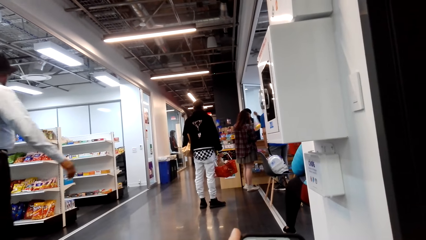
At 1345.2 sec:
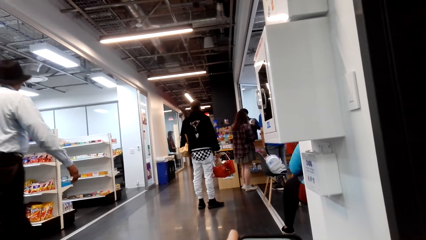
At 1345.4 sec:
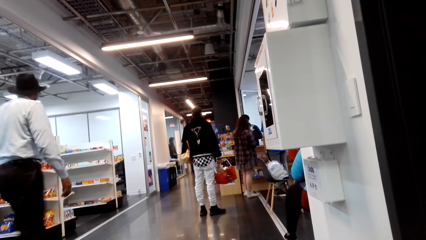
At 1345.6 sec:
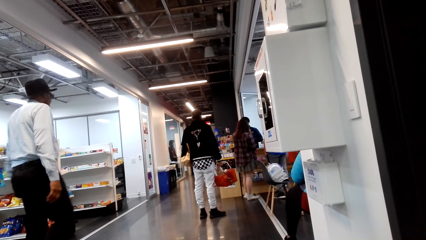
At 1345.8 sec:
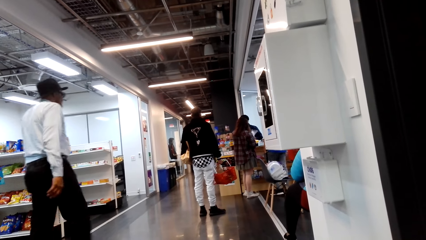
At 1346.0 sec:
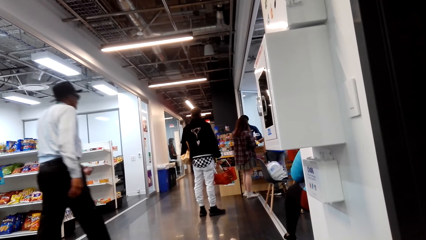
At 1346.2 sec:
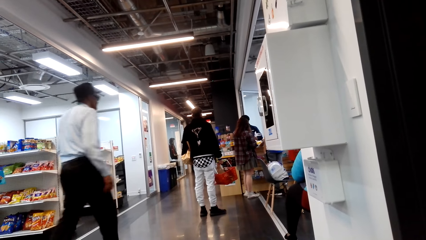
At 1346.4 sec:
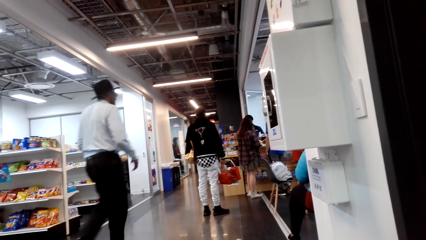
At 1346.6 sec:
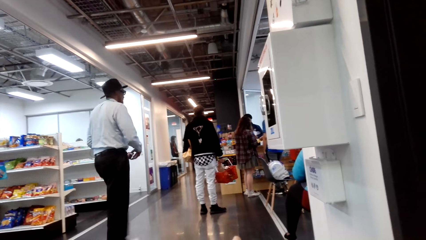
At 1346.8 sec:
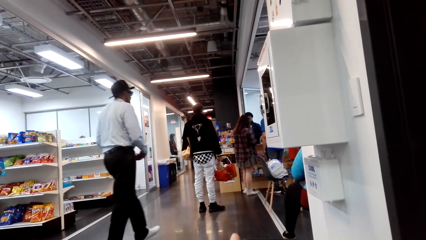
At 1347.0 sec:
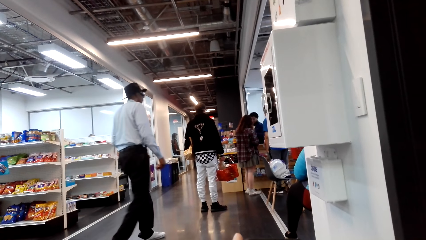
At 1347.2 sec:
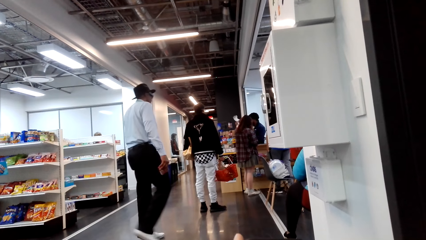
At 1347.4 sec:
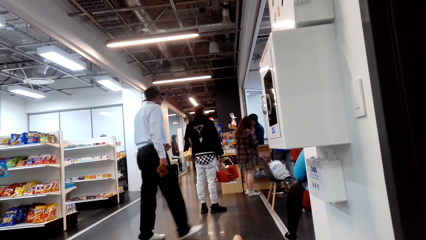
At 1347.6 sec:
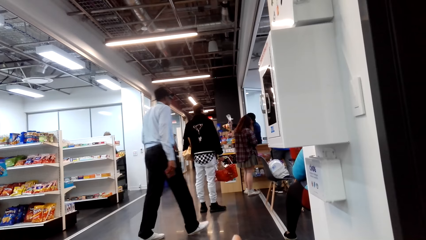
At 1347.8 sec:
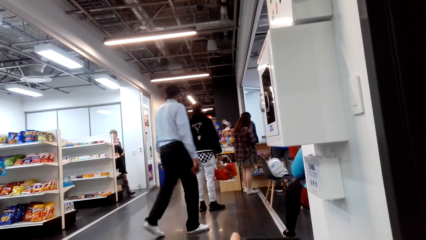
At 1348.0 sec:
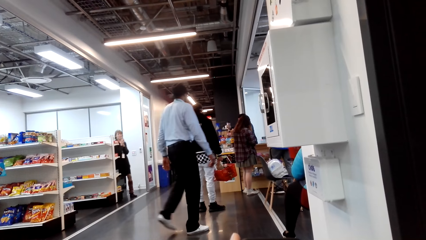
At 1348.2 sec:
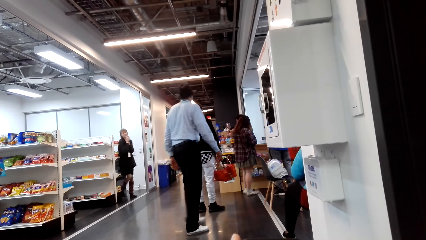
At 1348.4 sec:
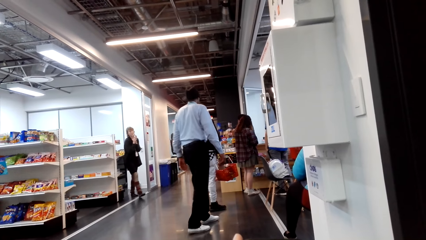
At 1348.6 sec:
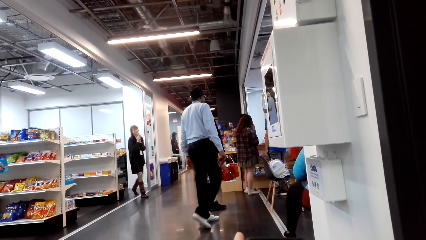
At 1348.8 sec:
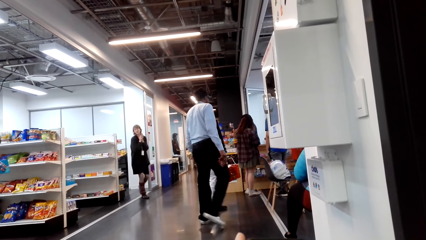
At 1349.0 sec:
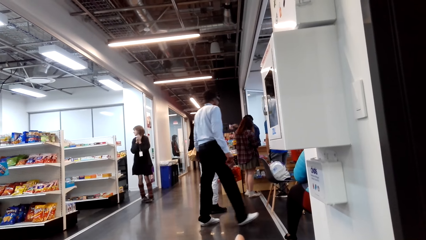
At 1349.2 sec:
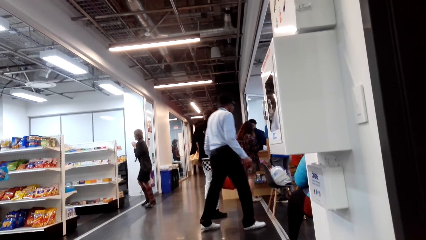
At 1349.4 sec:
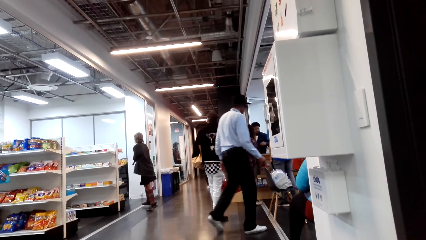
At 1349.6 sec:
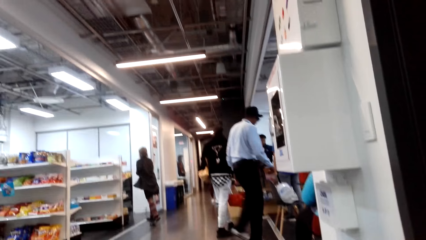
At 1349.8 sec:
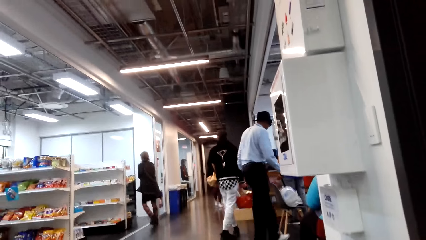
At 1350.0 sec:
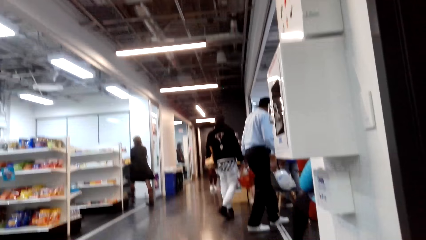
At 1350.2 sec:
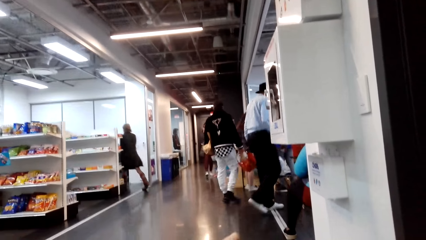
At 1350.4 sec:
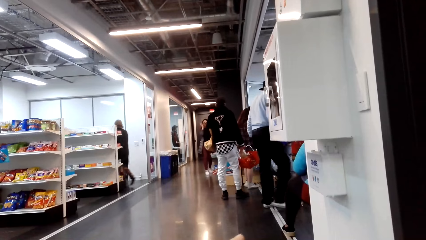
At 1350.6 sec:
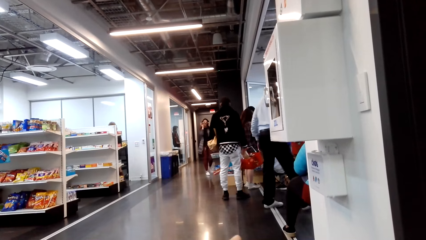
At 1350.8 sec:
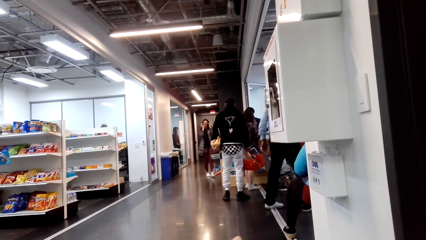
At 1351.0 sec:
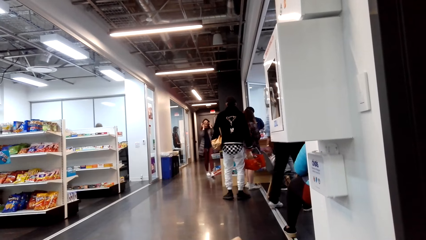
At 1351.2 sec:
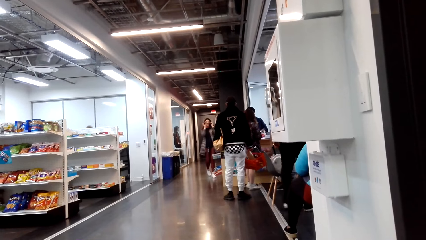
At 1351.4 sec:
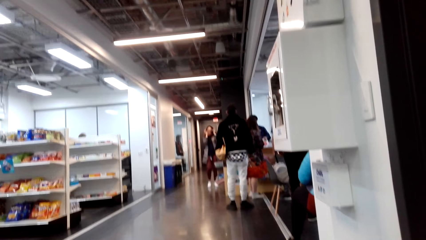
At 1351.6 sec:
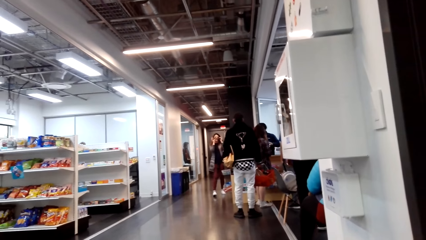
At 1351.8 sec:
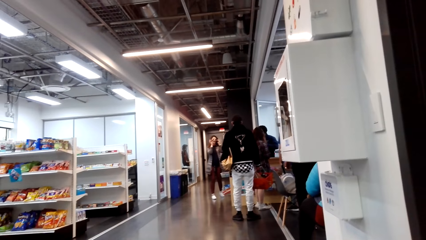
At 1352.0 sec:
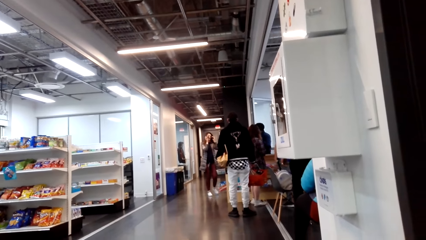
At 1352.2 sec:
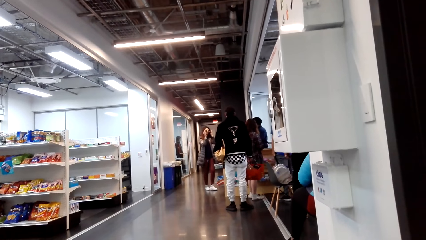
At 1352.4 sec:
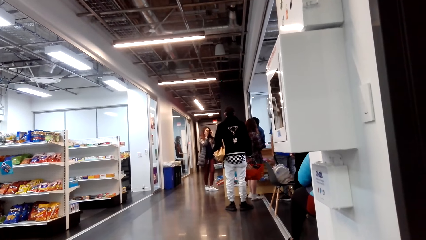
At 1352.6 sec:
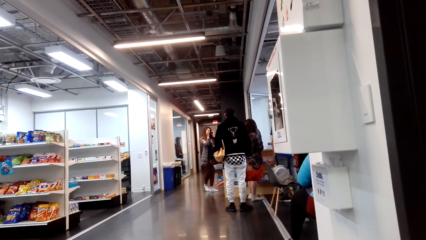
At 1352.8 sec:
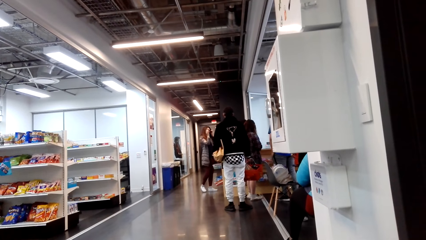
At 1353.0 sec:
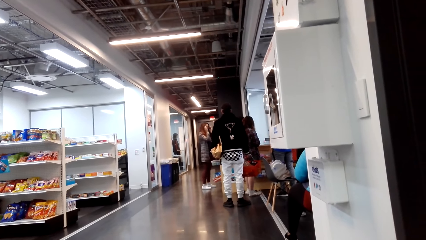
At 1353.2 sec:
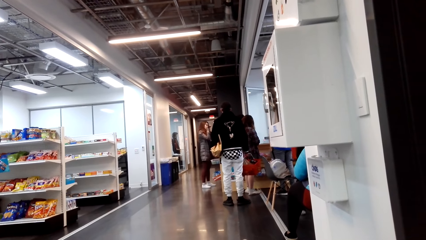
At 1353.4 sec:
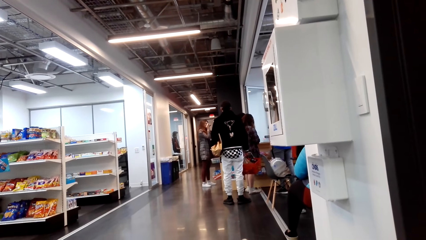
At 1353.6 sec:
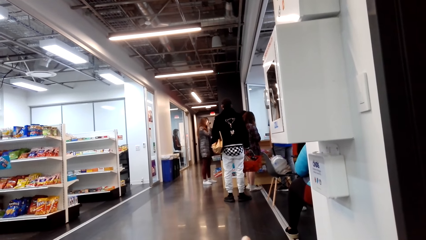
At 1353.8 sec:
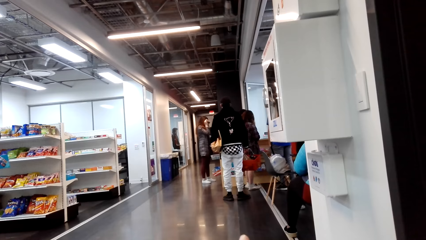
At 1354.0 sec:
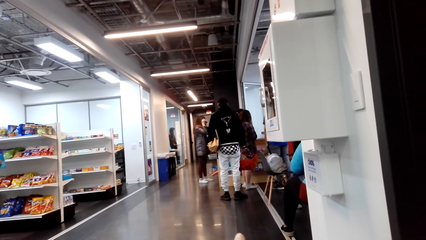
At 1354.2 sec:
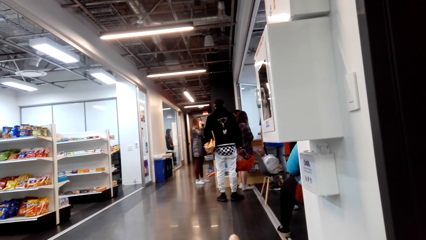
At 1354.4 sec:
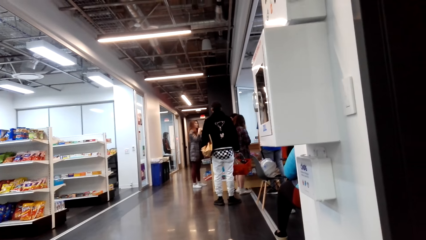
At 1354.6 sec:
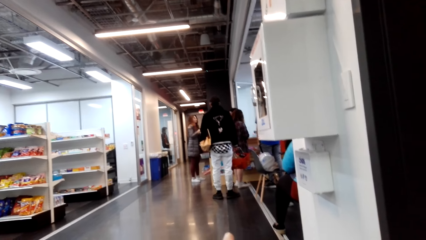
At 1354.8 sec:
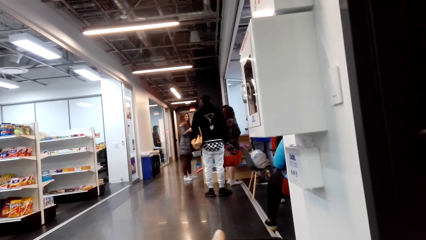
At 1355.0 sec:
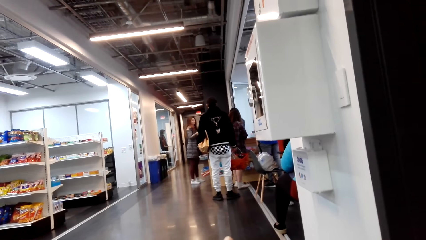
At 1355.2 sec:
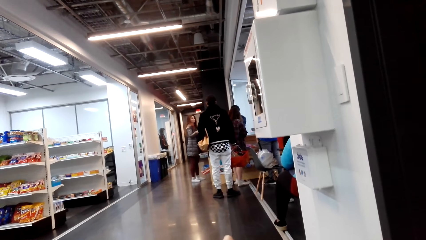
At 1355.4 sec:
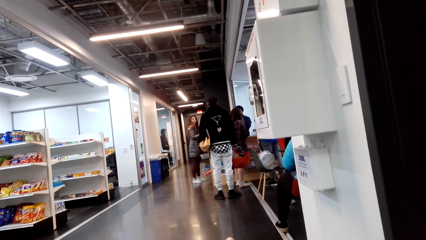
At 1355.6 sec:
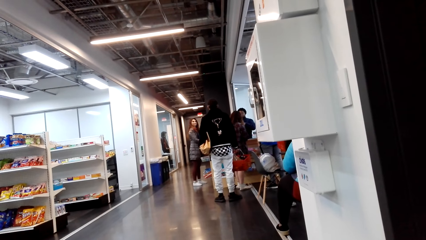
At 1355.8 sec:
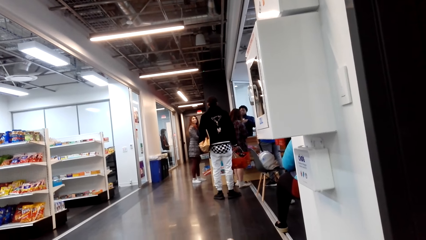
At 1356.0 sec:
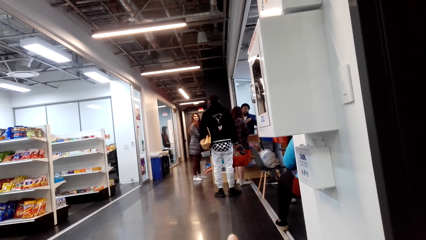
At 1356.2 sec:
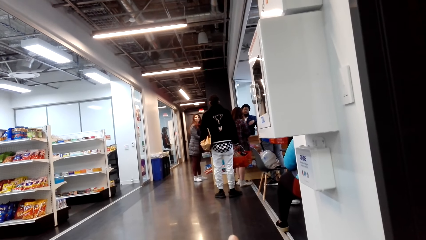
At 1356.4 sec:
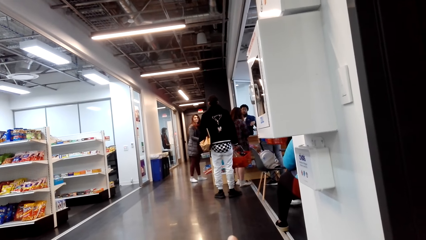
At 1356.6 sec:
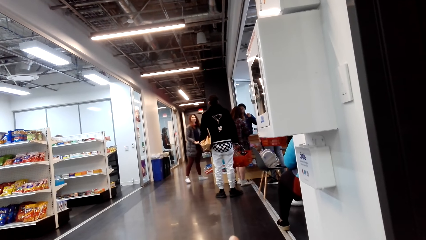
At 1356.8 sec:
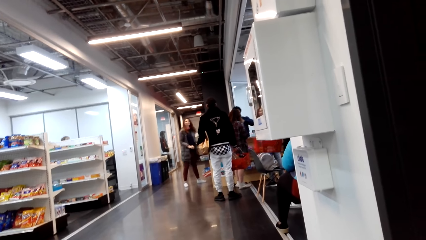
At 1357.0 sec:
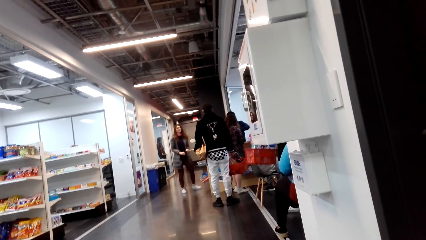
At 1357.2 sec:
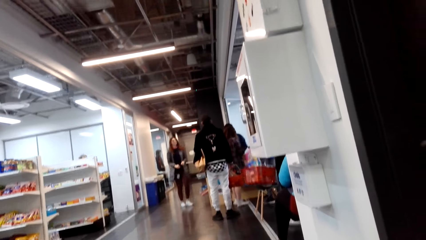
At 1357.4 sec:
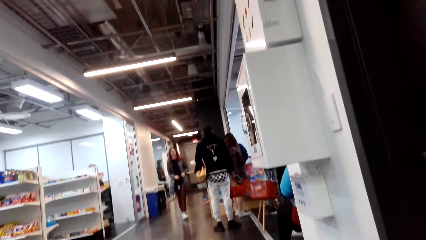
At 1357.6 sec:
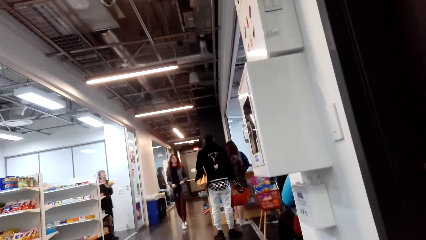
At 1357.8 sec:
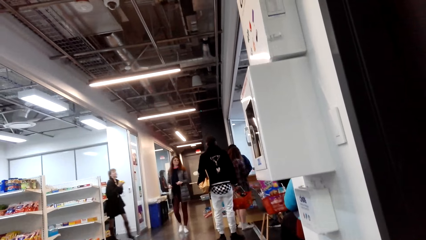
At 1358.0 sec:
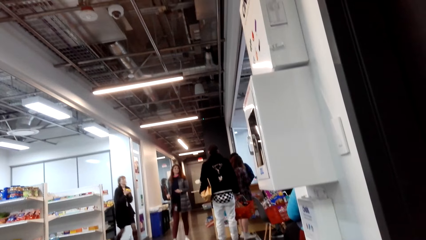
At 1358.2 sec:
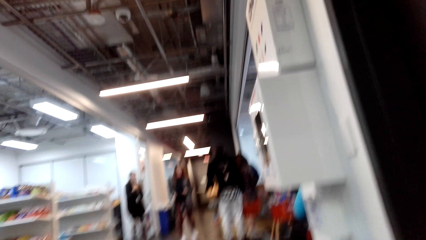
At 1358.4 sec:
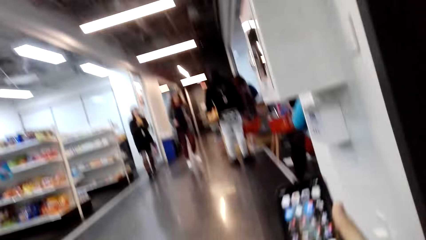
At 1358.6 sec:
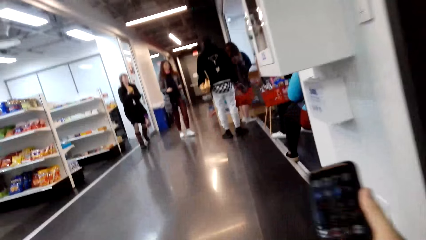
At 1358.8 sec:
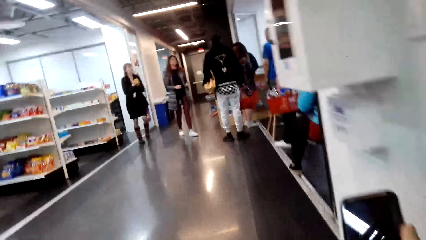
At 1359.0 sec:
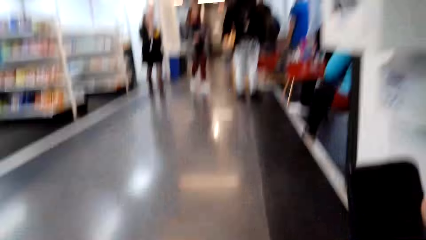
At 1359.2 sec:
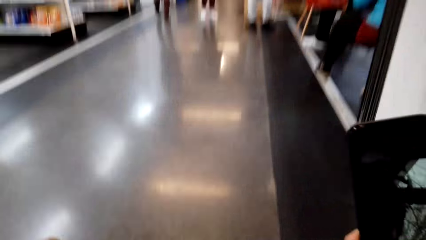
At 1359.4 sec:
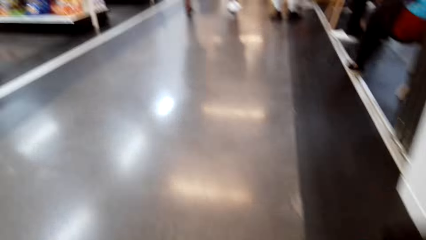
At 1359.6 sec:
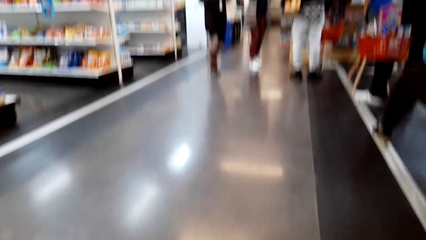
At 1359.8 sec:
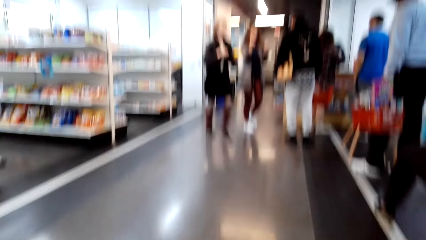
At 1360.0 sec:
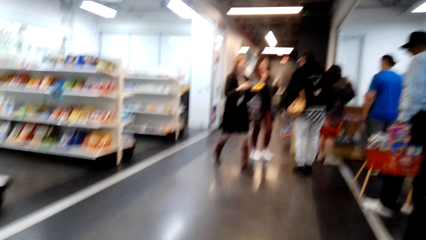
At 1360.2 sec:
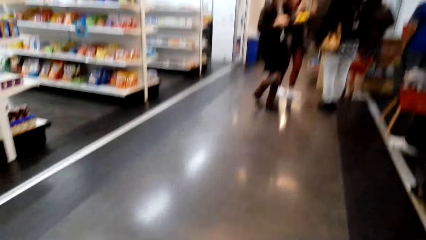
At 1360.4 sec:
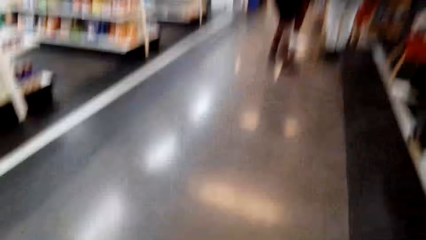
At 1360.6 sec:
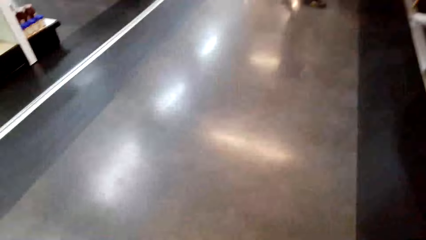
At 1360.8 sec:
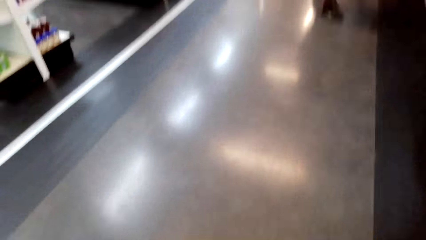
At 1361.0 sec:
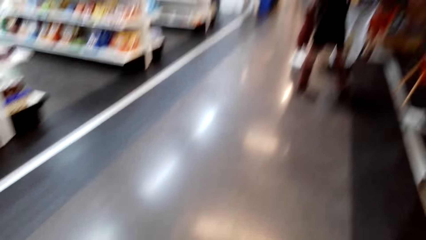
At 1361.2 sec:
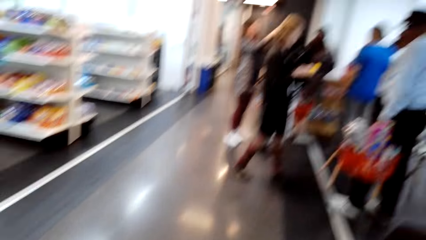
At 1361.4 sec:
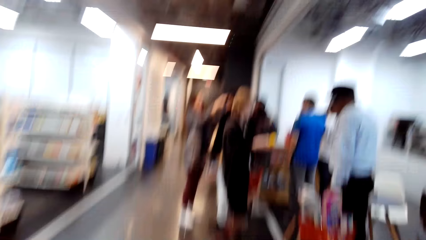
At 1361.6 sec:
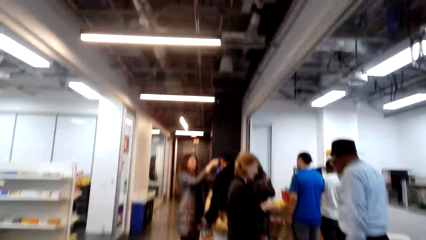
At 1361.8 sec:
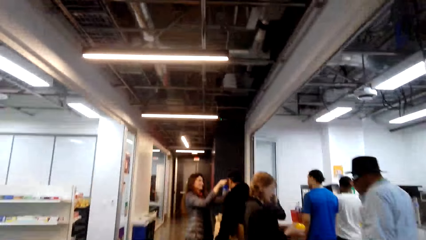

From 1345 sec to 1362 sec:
The camera wearer looks at the phone. They get up from the chair.
